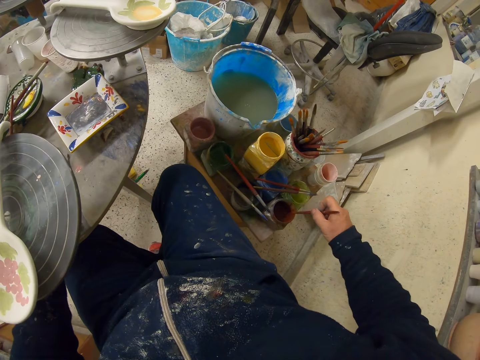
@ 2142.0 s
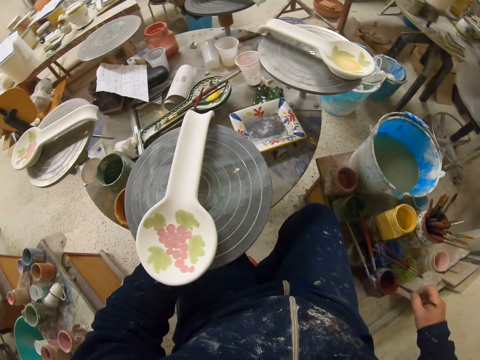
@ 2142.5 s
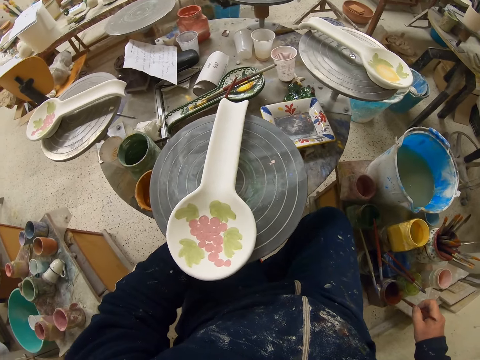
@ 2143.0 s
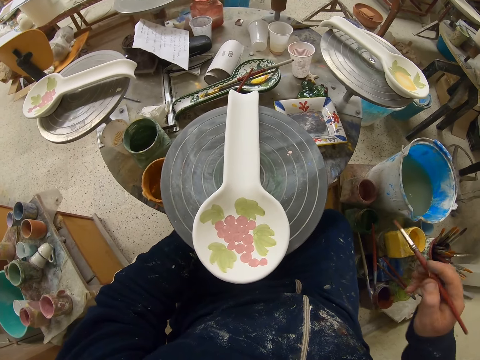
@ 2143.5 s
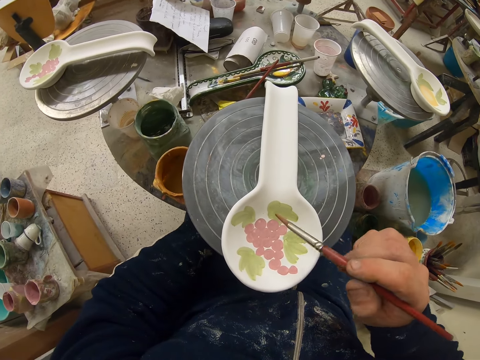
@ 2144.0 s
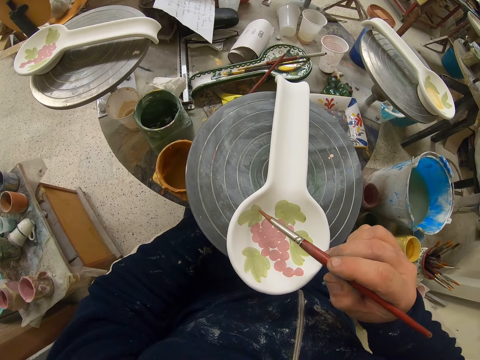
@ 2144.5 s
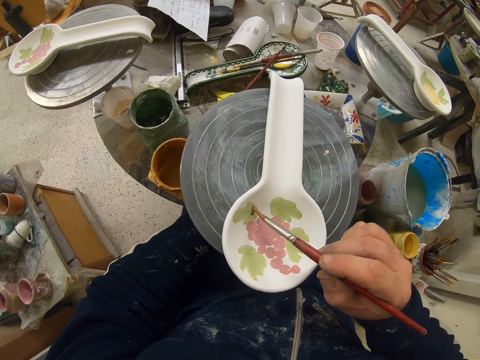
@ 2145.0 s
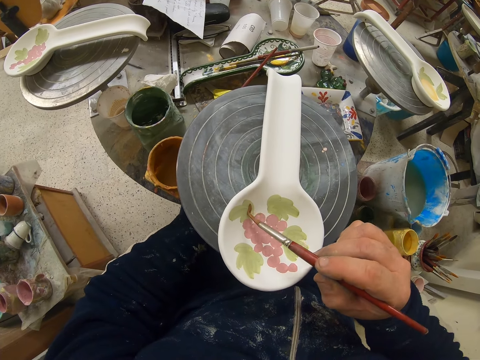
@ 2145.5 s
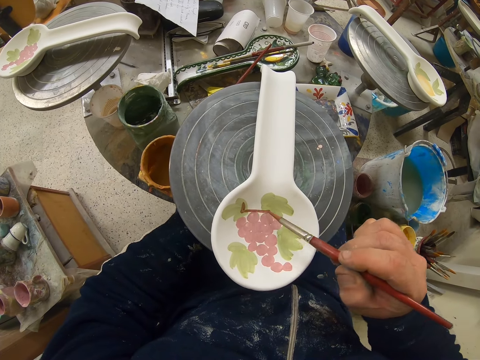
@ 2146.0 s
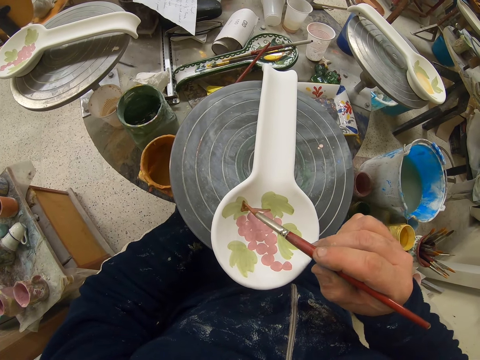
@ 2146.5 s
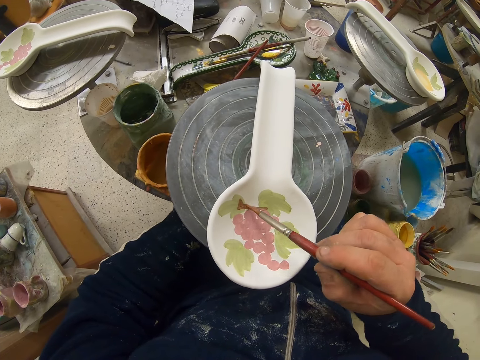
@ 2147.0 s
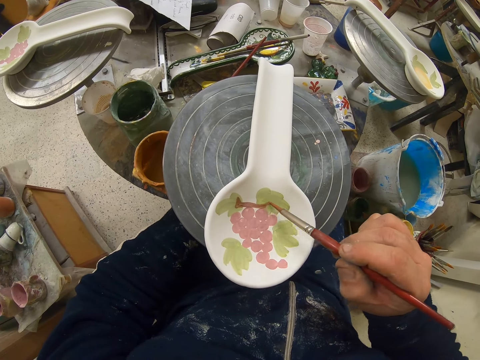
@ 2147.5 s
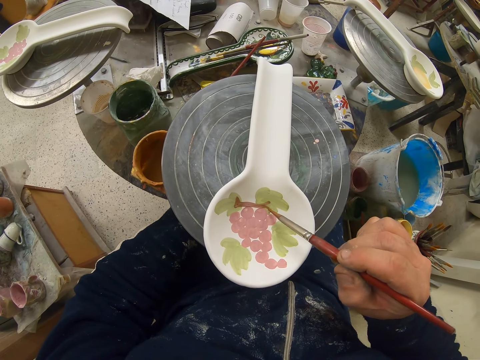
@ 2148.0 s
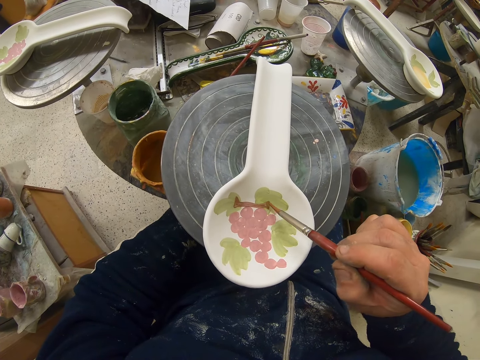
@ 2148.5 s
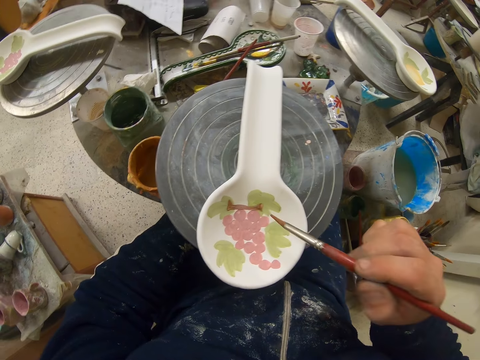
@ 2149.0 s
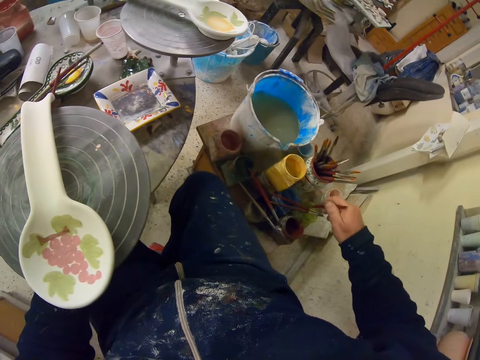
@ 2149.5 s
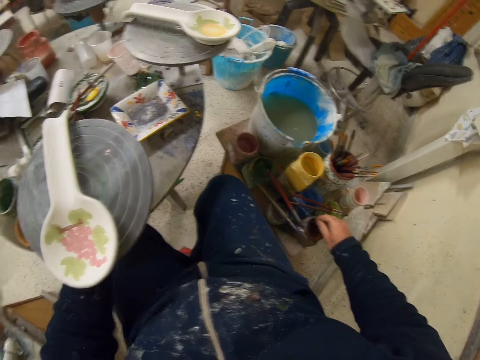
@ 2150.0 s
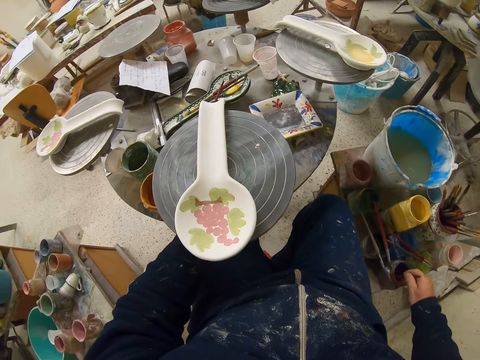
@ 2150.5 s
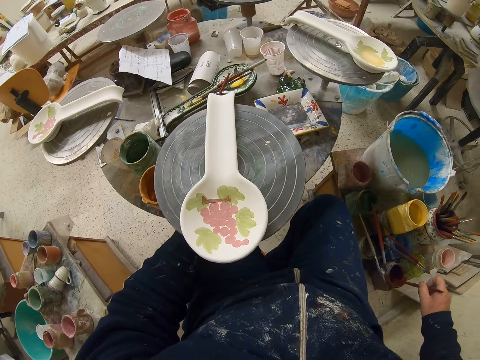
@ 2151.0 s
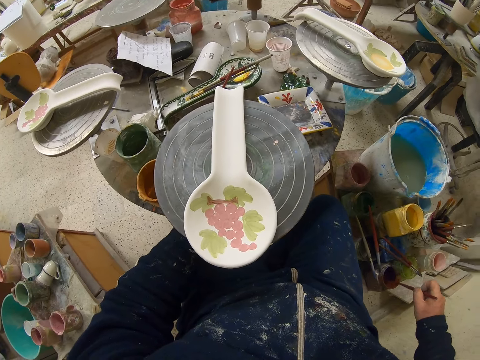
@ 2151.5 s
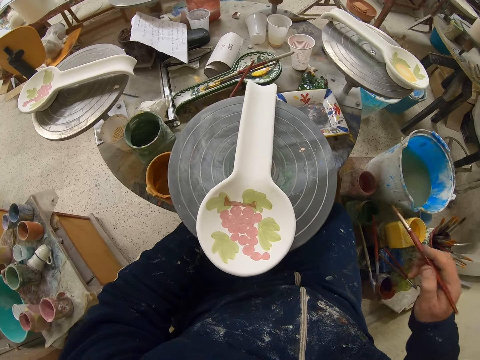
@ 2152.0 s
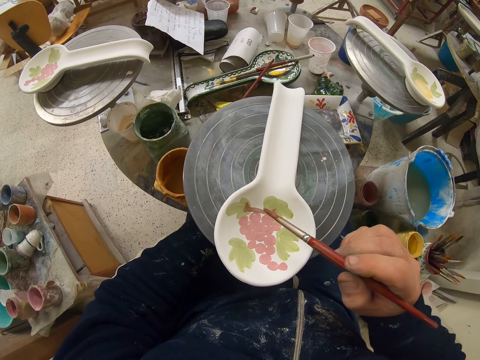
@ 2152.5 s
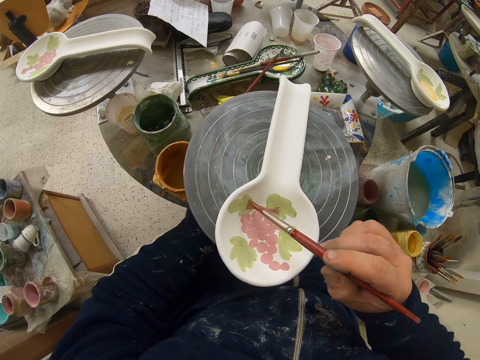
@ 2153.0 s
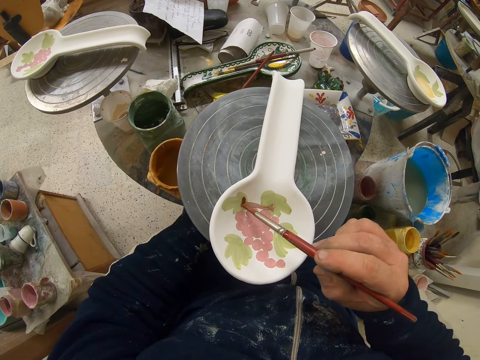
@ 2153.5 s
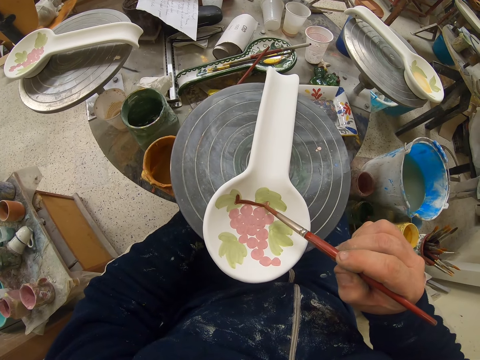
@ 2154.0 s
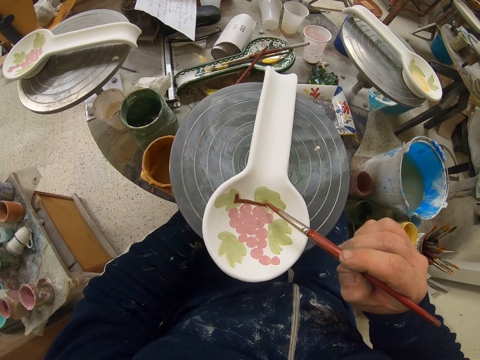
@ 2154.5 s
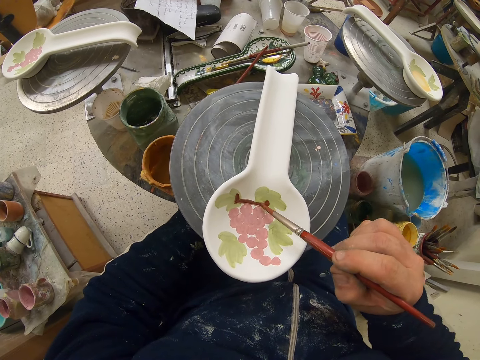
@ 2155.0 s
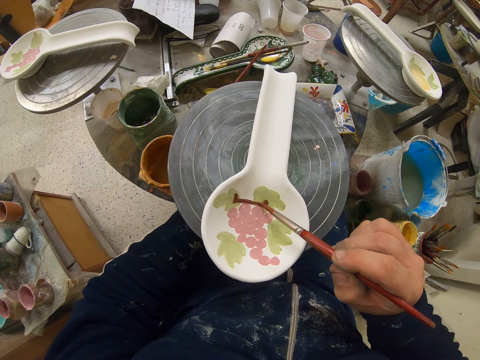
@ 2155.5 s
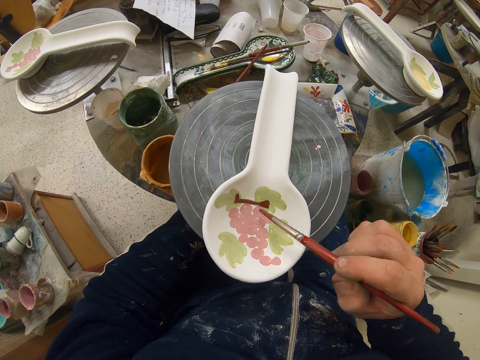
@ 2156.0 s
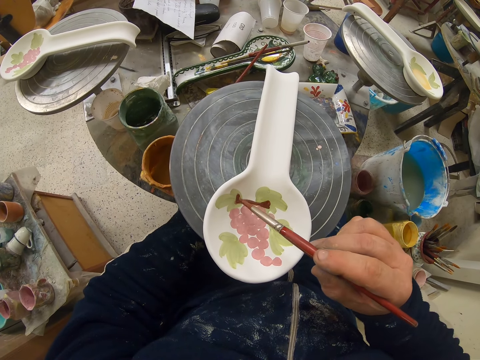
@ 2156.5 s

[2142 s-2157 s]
The camera wearer removes excess paint from the brush and smears the paint brush on the container. They turn the stand with the left hand. They paint the spoon with the paint brush. They dip the paint brush on the paint container. They shake the brush in water. They remove excess paint from the brush. They smear the paint brush on the container. They paint the spoon with the paint brush.

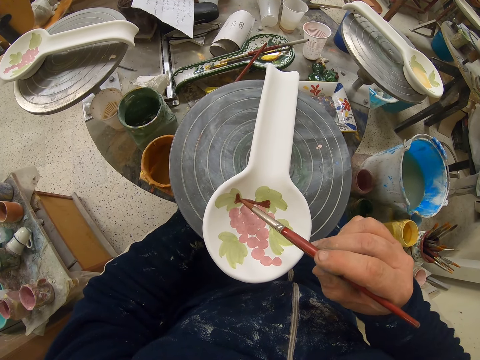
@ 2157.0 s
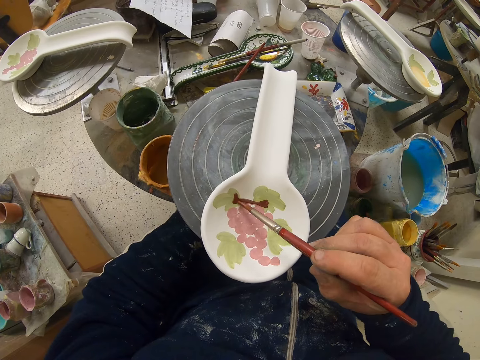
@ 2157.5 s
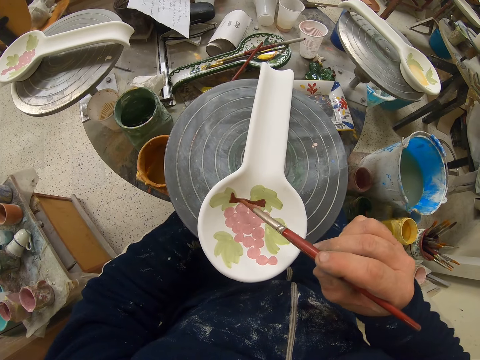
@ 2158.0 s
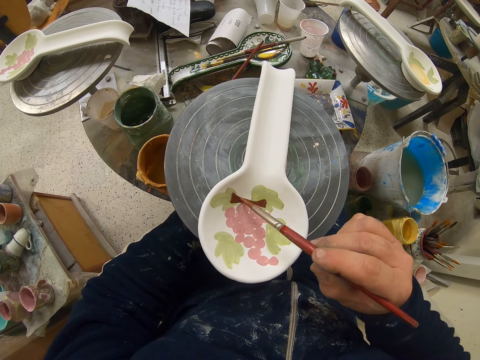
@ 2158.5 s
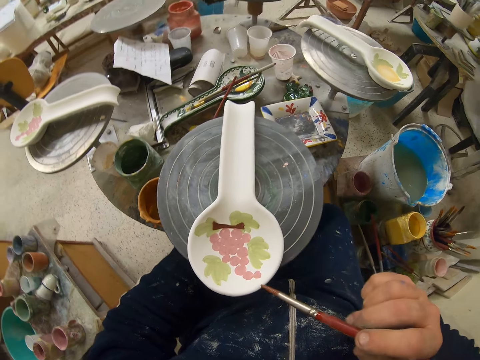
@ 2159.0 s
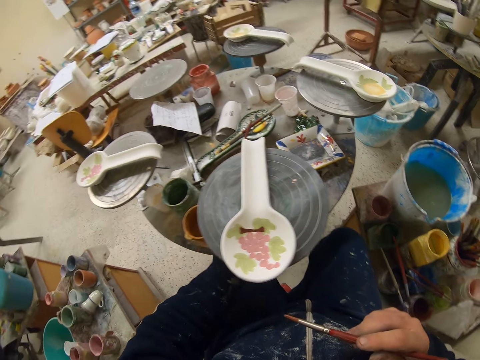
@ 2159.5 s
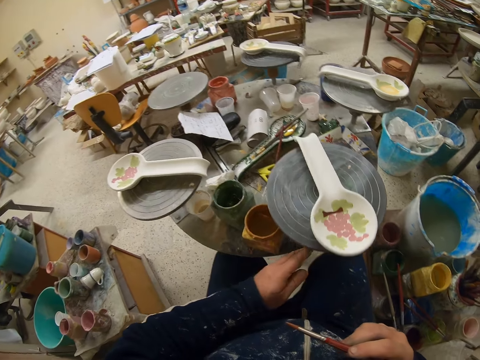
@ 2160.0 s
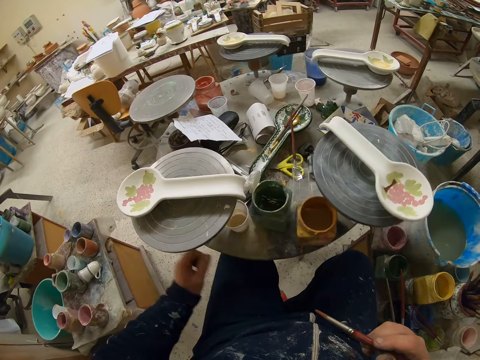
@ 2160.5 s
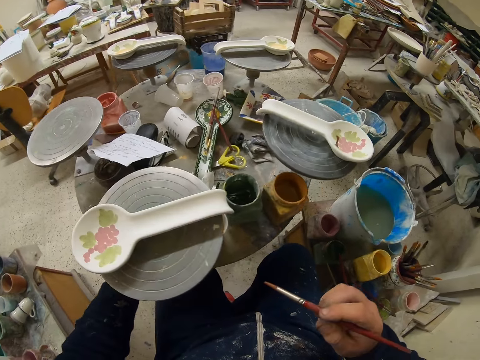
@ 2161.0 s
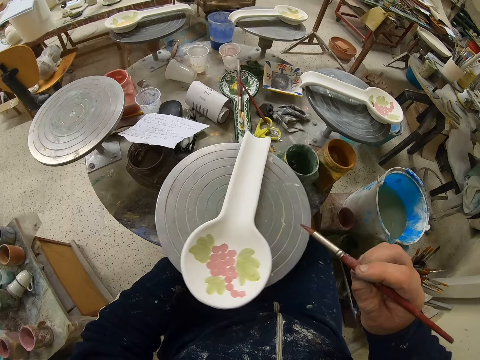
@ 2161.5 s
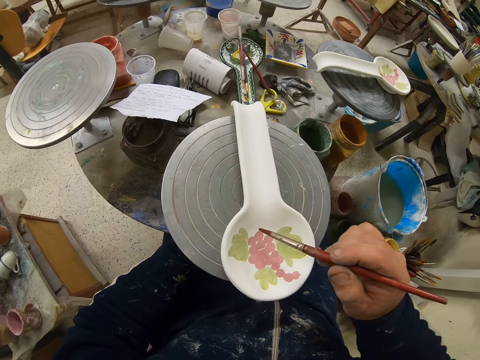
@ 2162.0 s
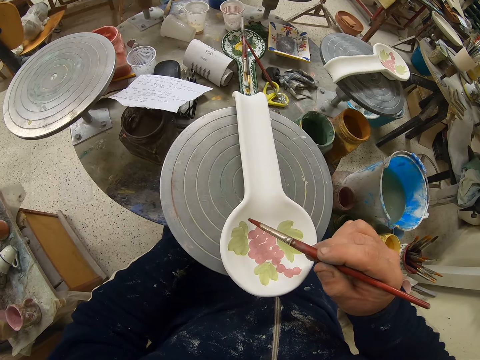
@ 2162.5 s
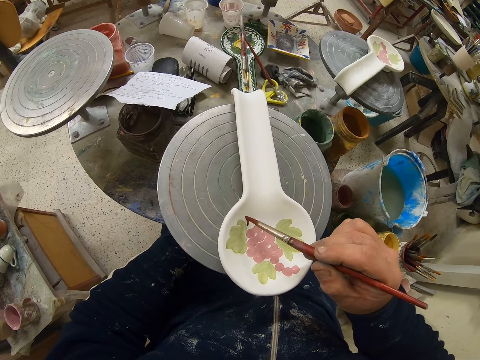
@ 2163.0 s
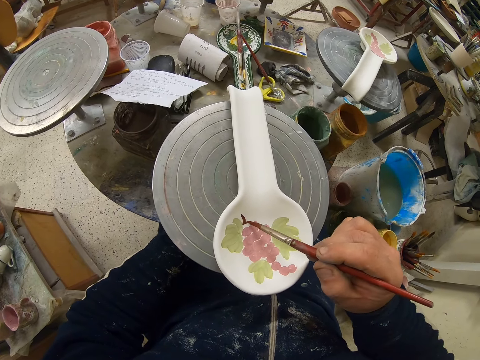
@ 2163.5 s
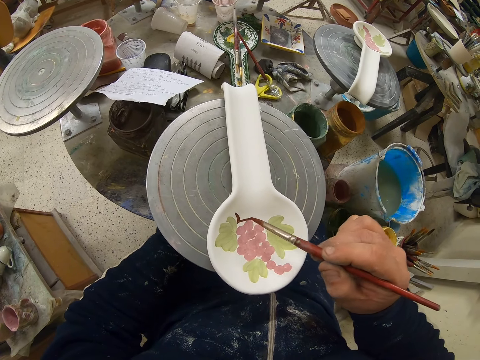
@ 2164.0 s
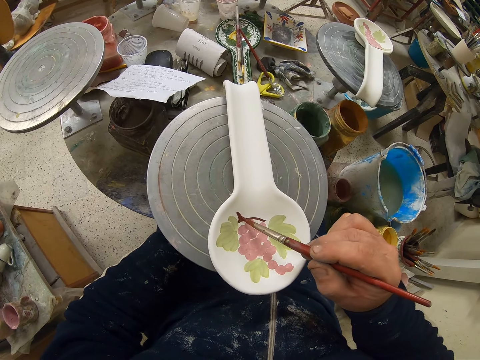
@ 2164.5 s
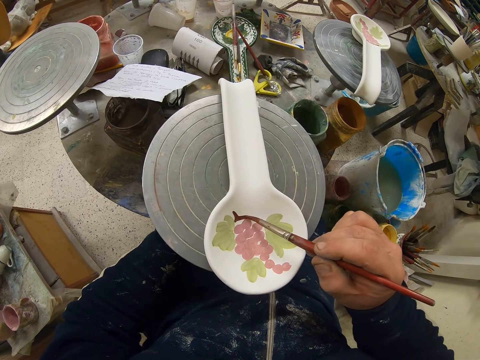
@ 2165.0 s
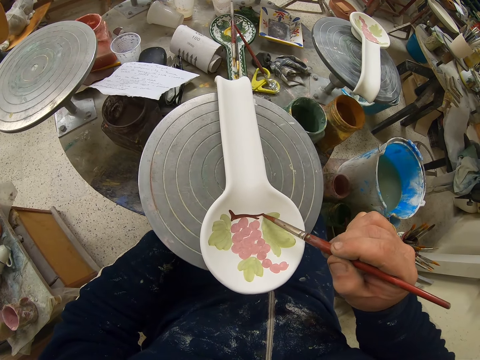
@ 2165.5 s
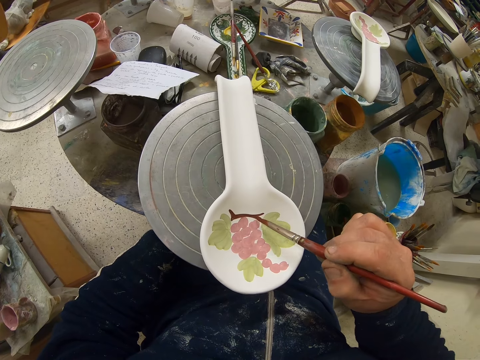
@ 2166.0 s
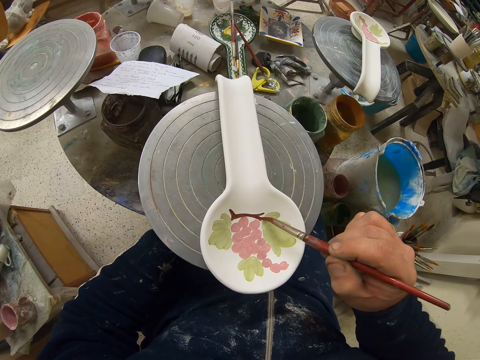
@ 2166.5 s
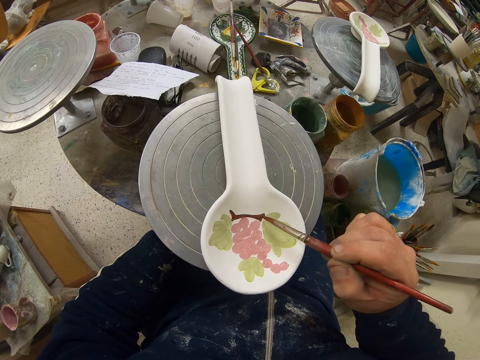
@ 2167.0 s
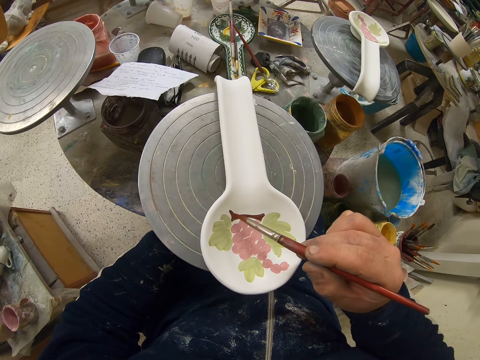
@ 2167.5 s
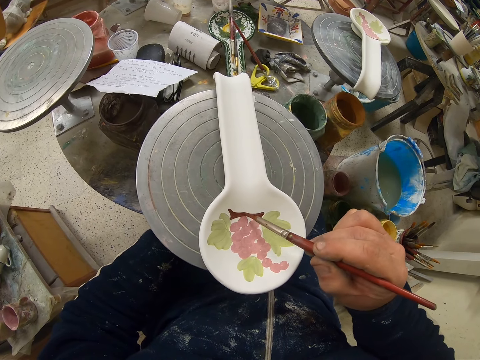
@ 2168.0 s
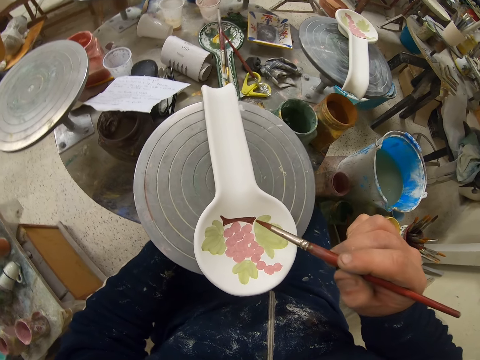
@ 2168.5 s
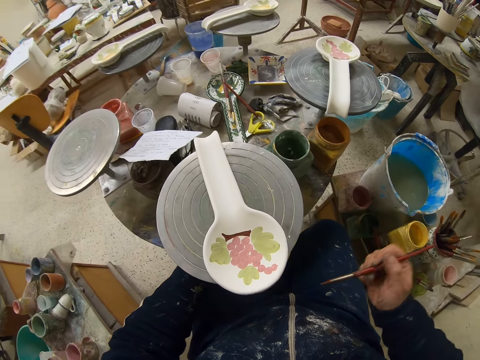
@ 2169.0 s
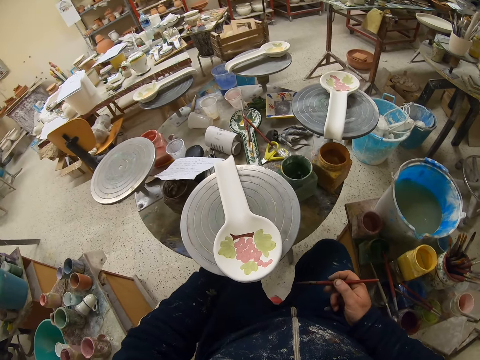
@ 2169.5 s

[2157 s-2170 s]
The camera wearer moves the right hand away. They spin the rotating table with the left hand, hold the stand with the left hand, and paint the spoon with the paint brush.
